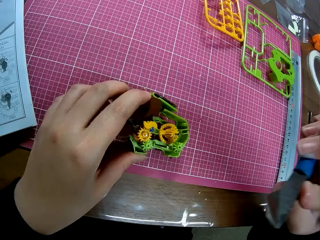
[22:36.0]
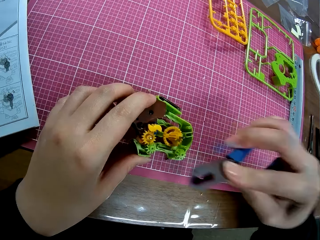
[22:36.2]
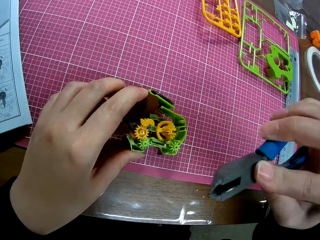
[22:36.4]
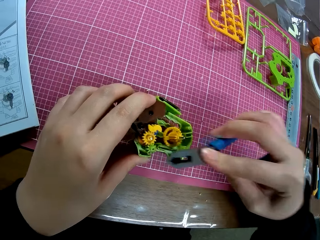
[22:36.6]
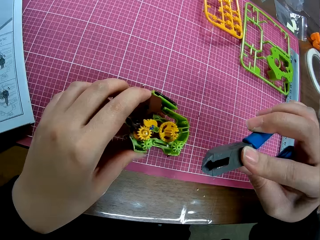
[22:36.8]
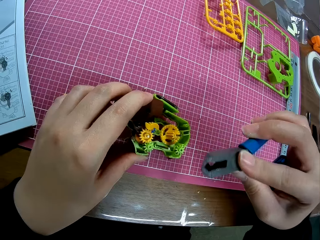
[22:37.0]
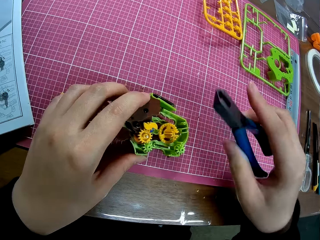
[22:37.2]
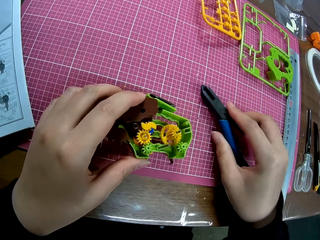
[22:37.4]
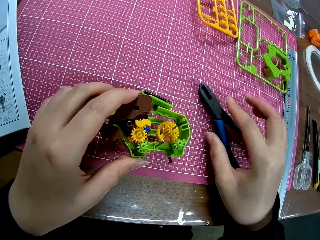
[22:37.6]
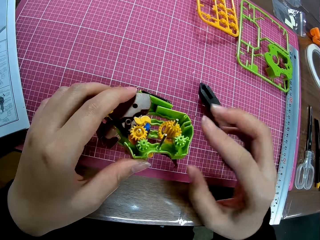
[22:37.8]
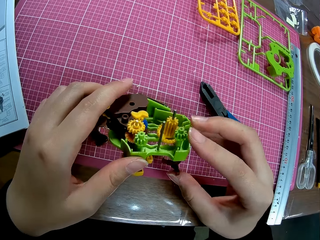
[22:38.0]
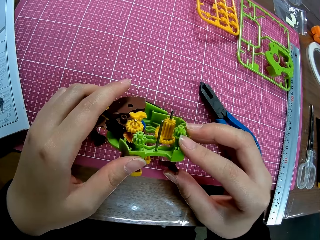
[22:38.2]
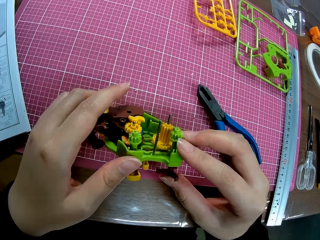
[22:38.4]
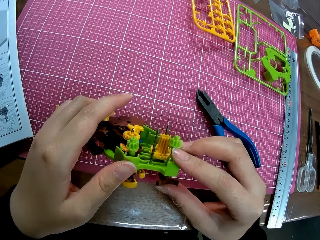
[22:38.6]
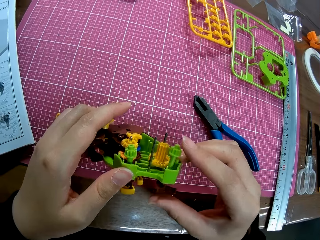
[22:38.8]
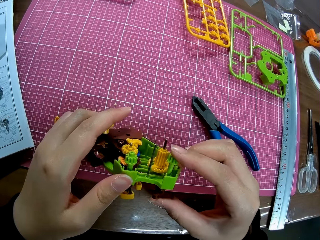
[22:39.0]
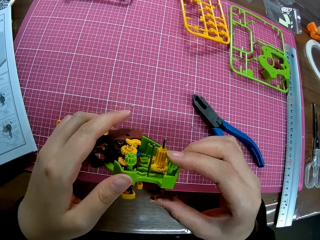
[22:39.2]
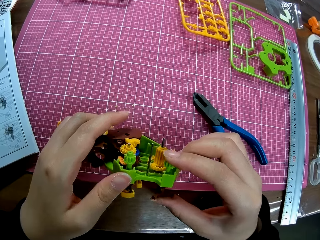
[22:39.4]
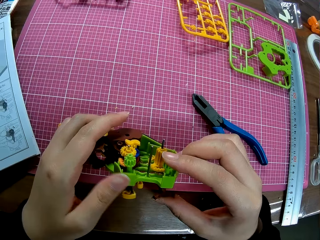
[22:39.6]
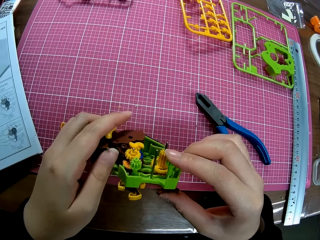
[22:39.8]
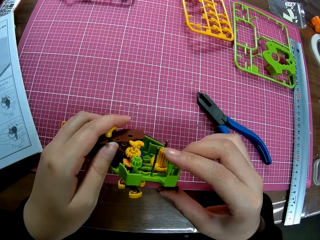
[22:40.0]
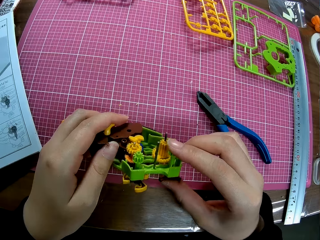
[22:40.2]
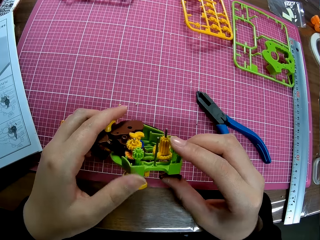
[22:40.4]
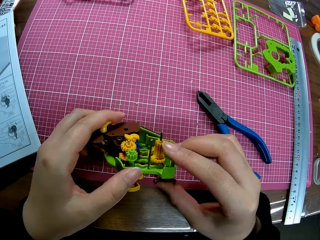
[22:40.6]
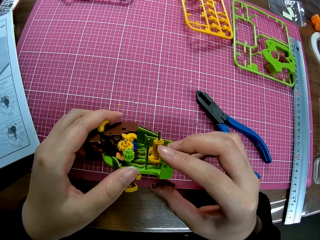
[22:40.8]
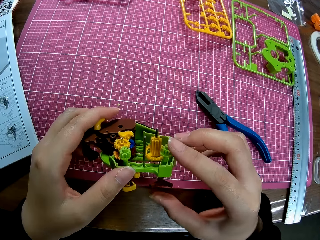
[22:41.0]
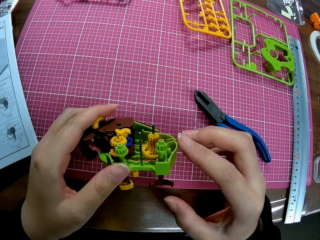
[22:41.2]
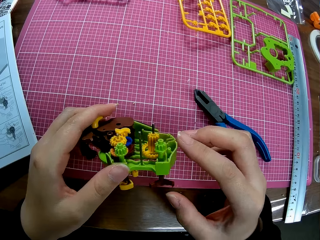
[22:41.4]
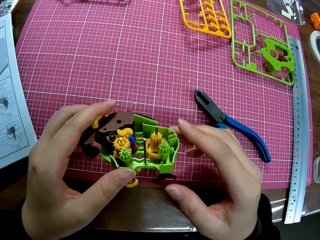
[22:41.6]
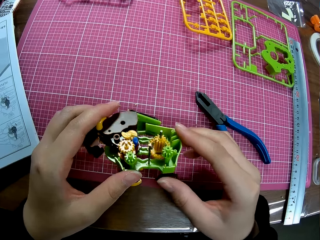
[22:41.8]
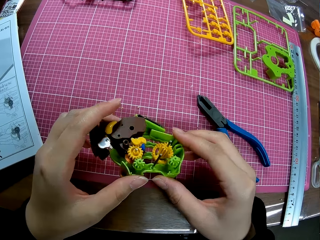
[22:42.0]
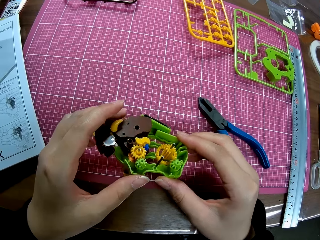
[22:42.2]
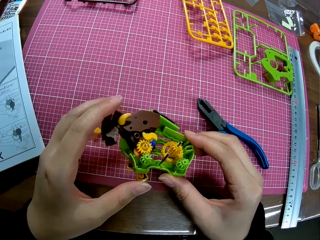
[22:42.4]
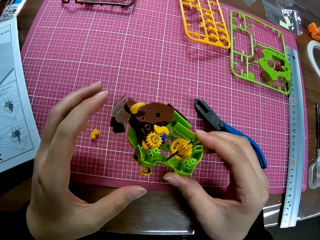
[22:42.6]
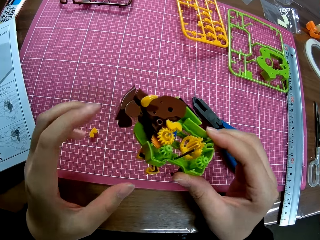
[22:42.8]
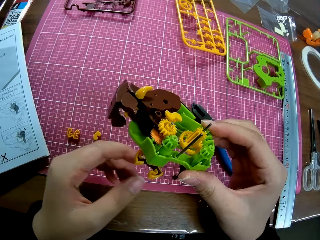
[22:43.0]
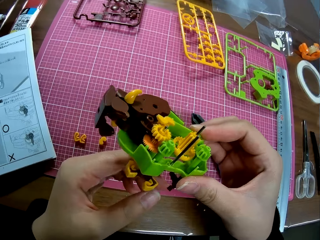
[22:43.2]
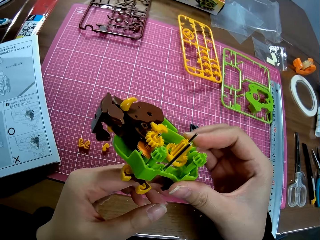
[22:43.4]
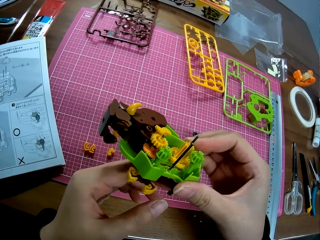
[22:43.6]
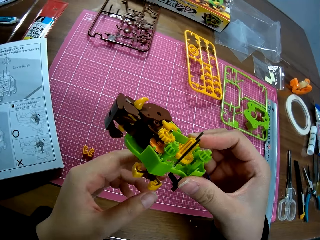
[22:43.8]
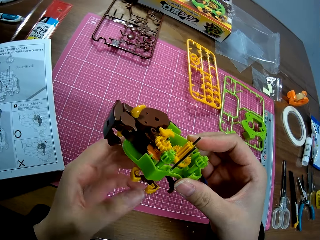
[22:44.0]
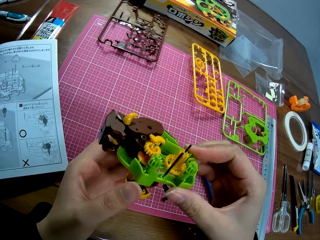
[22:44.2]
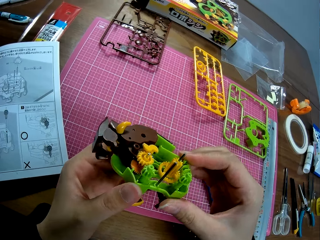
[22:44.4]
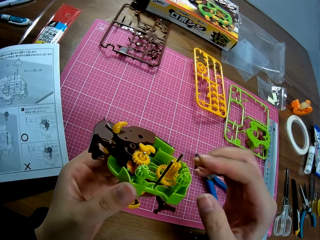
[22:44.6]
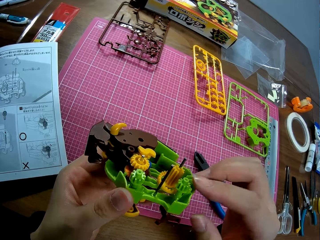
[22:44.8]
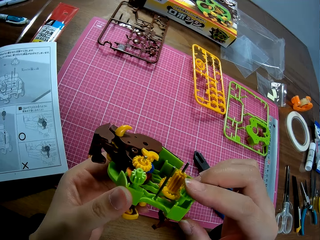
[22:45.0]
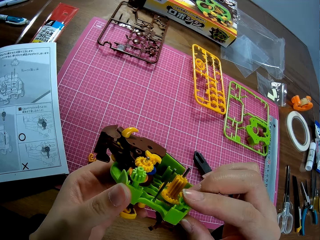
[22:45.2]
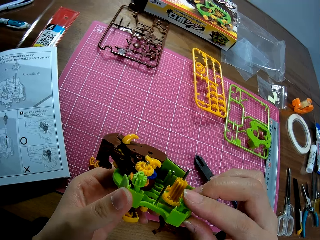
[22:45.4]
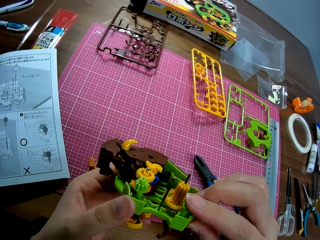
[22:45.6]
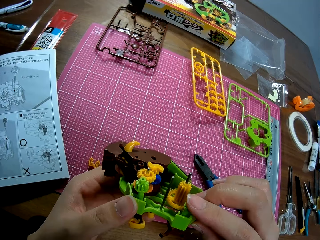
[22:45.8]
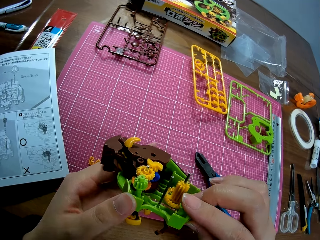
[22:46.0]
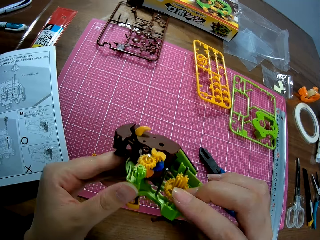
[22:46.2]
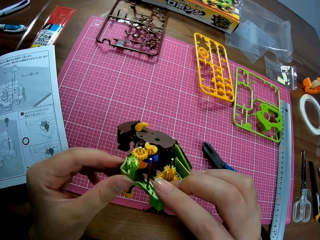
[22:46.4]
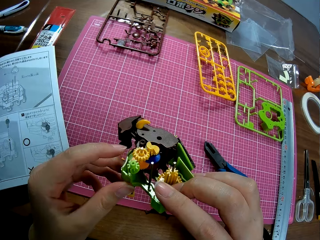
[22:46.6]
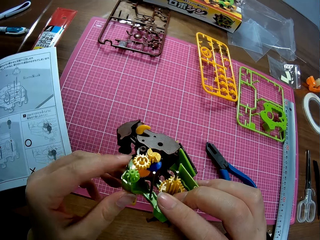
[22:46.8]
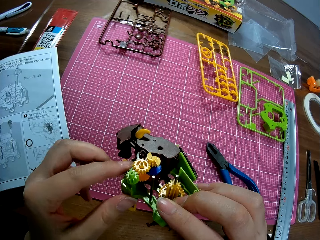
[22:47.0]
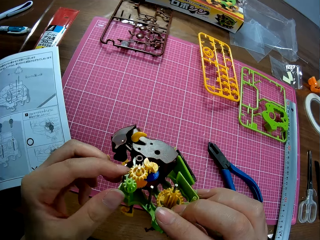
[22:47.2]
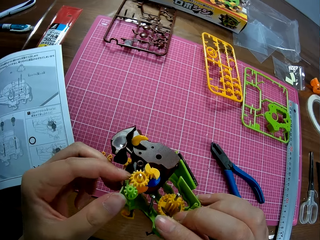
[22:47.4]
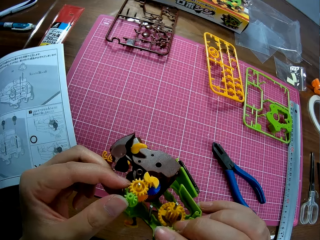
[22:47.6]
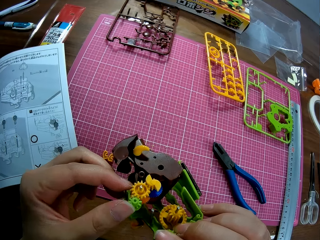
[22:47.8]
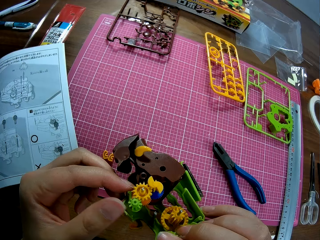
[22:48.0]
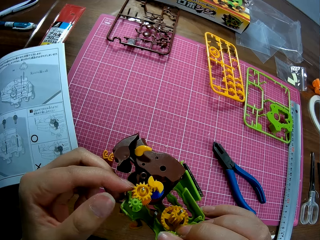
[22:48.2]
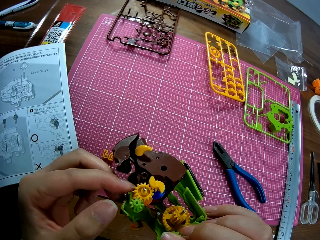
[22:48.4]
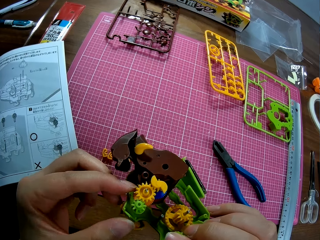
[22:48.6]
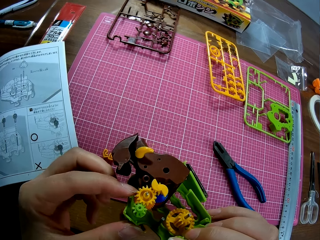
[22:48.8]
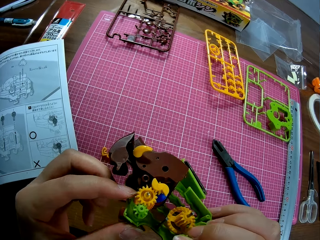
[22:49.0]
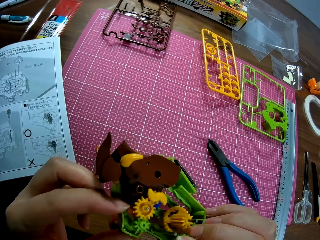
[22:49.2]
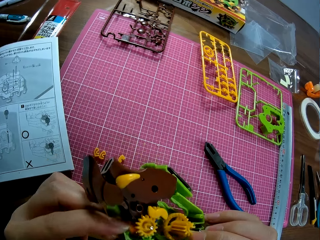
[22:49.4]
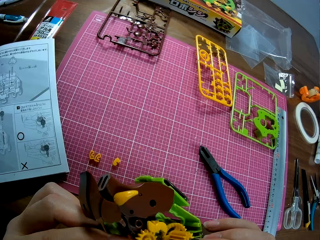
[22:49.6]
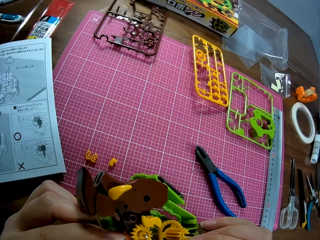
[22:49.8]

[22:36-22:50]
The camera wearer puts the pliers on the cutting mat. They pick up the plastic model of something from the cutting mat. They adjust the parts of the model. They adjust the plastic model pieces in place and touch parts of the craft.

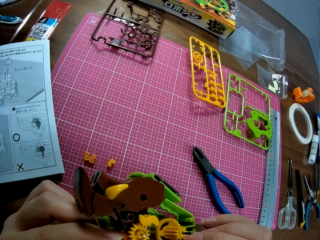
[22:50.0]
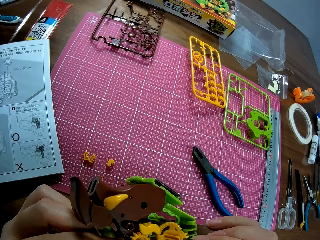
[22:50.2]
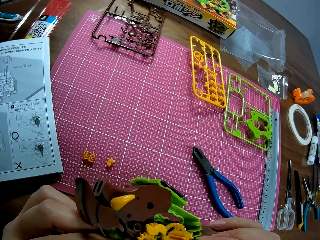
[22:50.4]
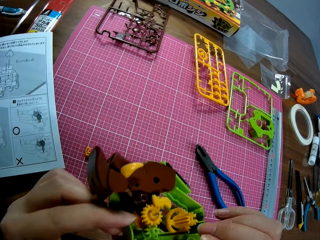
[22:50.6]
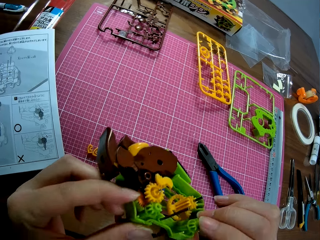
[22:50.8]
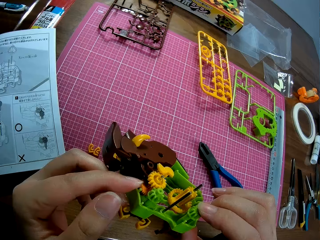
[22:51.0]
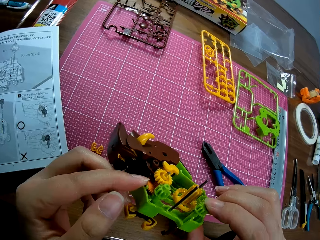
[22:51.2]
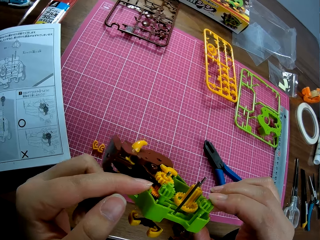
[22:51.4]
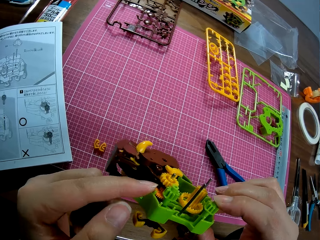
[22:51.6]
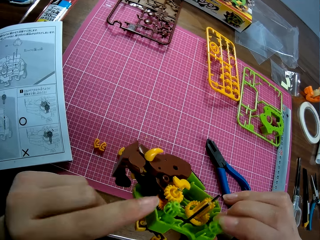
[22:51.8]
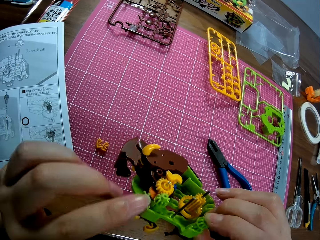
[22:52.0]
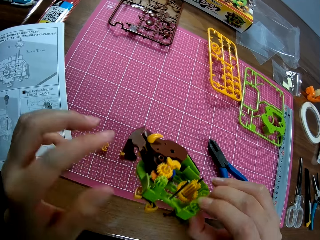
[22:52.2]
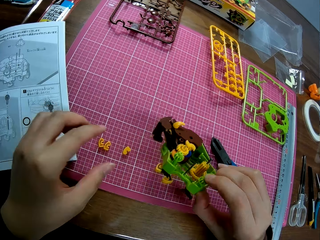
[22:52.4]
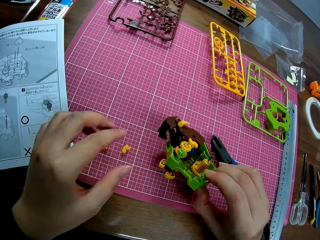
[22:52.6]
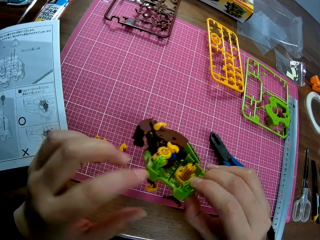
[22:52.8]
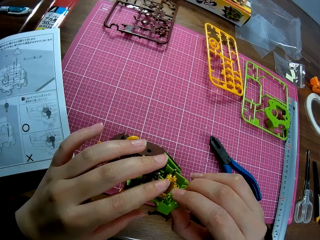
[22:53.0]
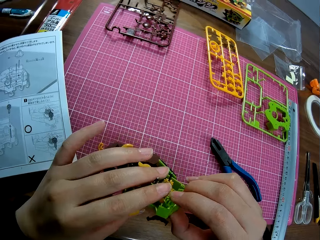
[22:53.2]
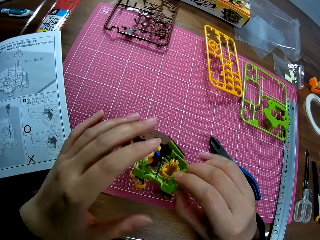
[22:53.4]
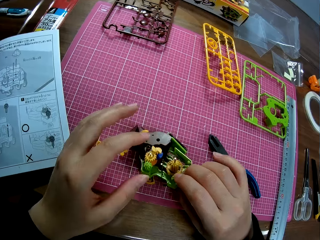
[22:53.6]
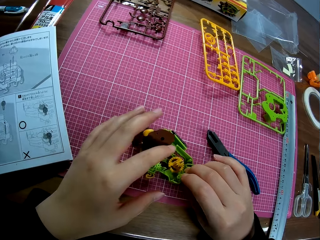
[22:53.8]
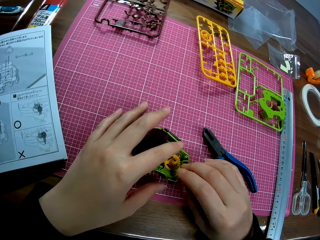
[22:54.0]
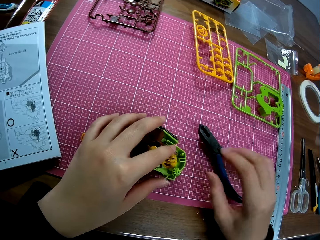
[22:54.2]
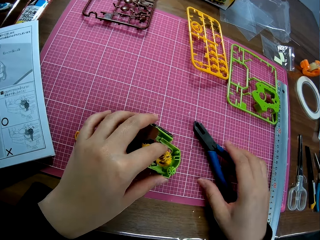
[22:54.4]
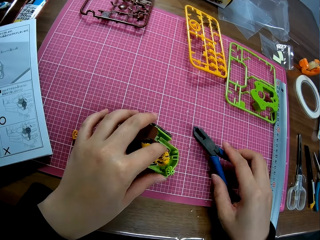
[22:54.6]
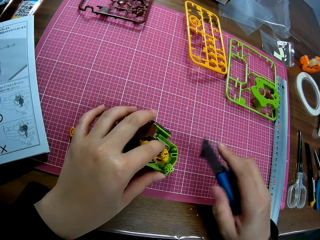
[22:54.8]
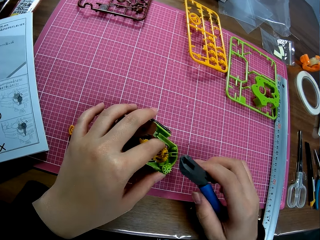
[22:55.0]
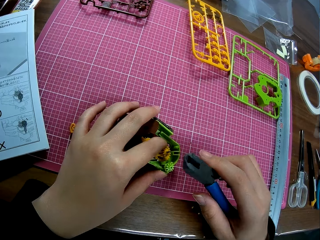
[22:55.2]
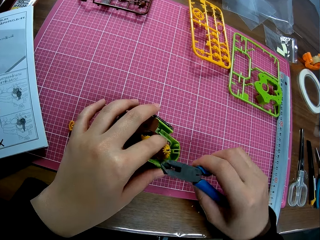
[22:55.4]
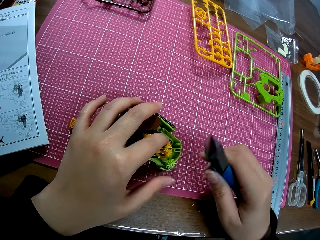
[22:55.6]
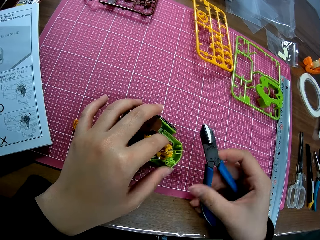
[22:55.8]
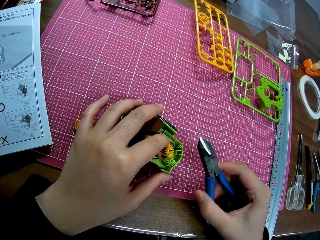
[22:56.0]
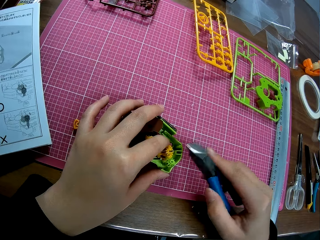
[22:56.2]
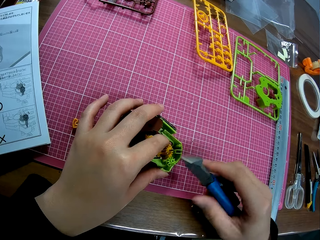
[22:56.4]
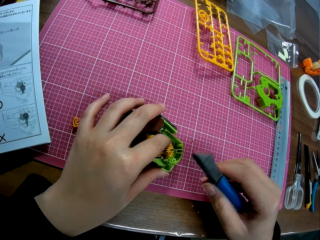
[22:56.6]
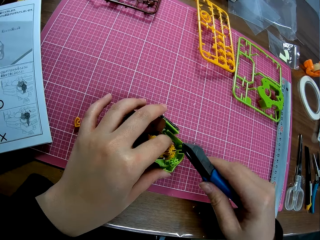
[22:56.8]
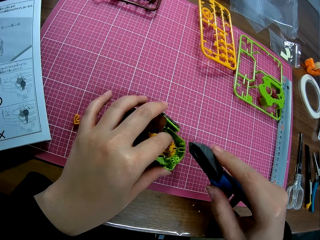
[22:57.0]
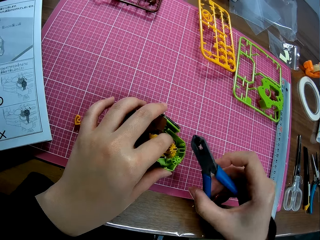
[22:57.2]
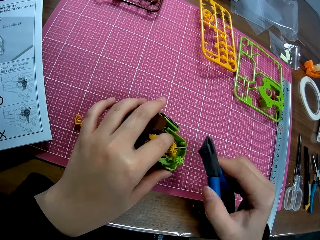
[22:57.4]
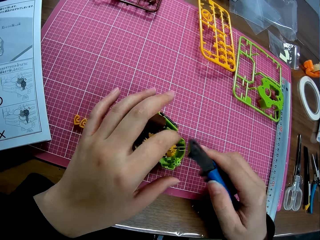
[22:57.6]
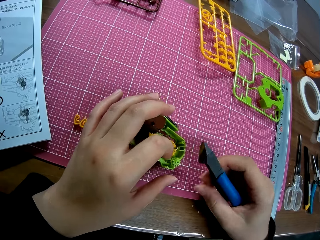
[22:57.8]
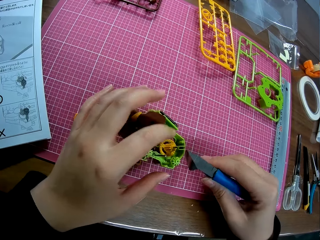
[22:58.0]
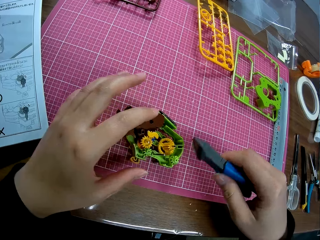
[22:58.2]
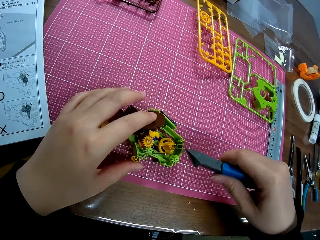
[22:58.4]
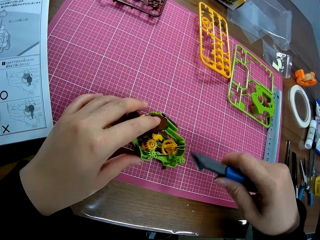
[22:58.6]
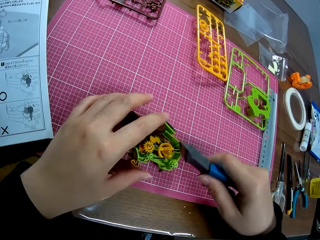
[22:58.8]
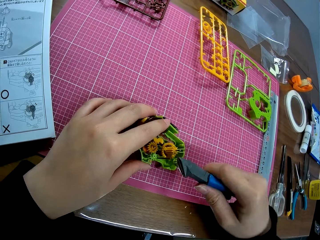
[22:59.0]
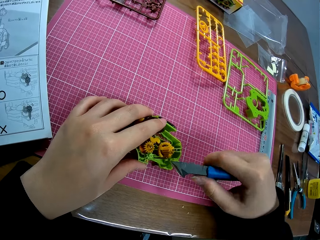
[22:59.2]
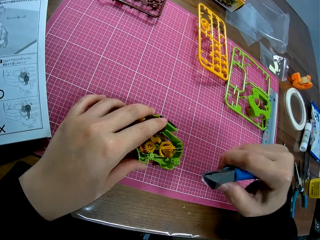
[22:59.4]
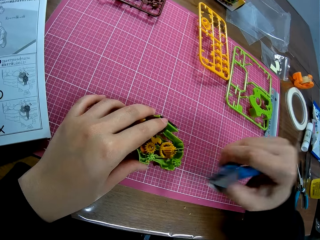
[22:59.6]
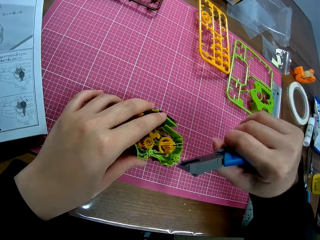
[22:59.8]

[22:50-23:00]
The camera wearer puts the toy or craft on the cutting mat. They pick up the pliers from the cutting mat. They adjust the craft.
